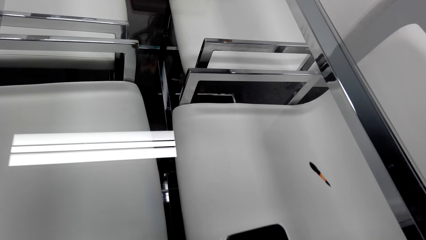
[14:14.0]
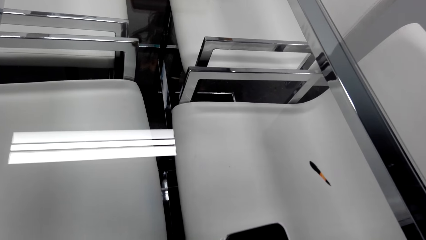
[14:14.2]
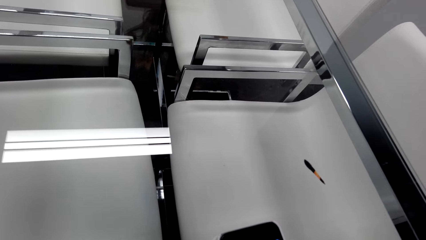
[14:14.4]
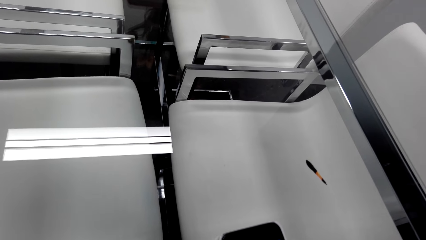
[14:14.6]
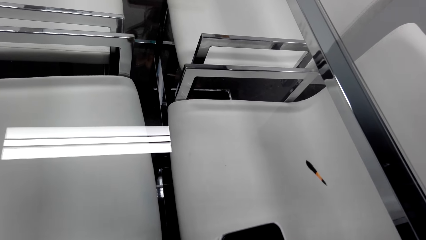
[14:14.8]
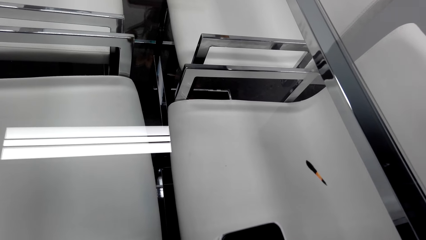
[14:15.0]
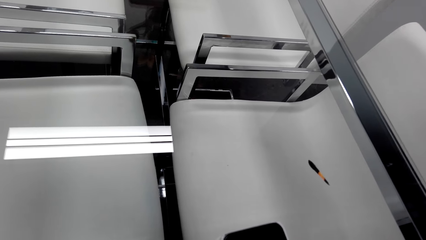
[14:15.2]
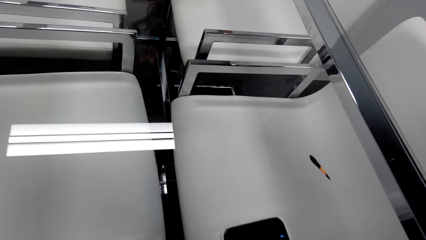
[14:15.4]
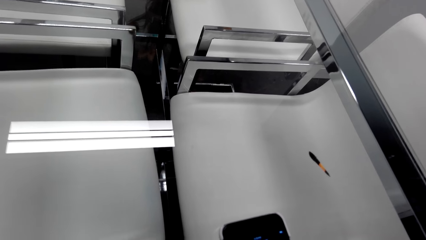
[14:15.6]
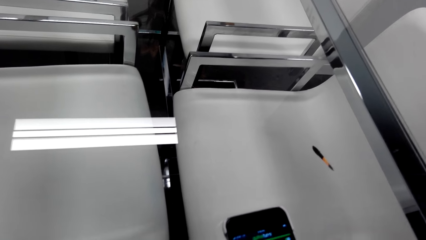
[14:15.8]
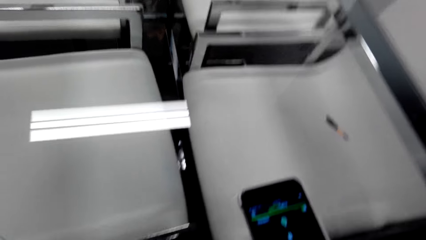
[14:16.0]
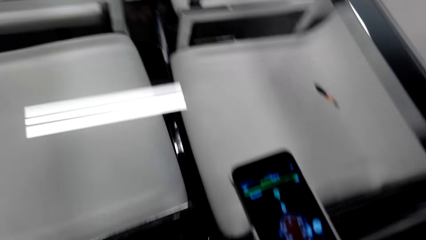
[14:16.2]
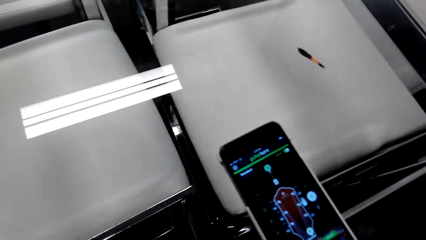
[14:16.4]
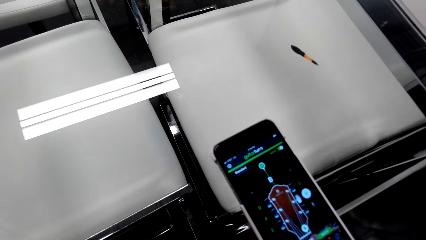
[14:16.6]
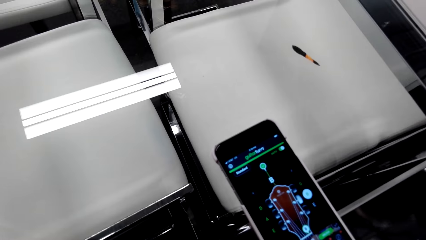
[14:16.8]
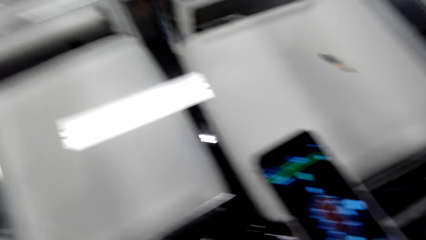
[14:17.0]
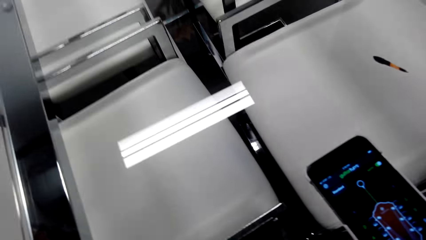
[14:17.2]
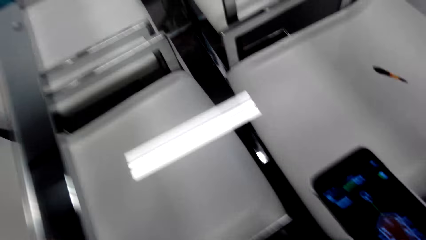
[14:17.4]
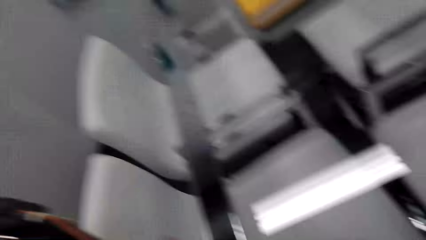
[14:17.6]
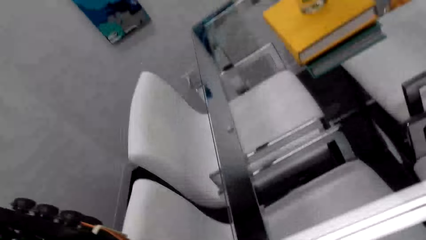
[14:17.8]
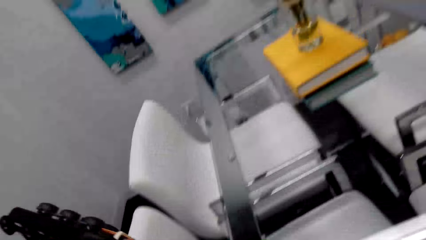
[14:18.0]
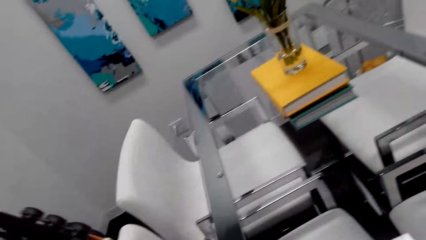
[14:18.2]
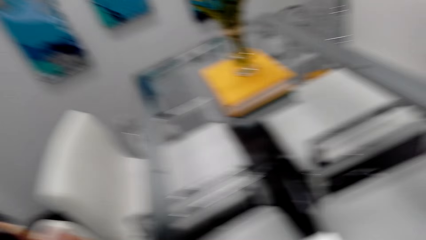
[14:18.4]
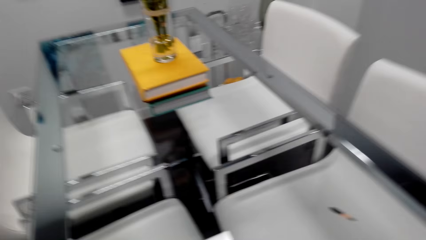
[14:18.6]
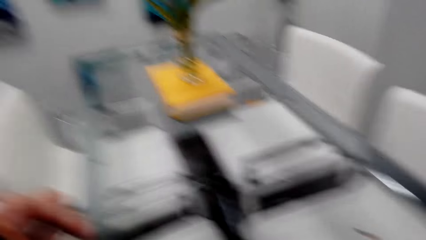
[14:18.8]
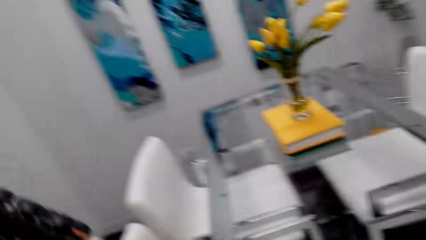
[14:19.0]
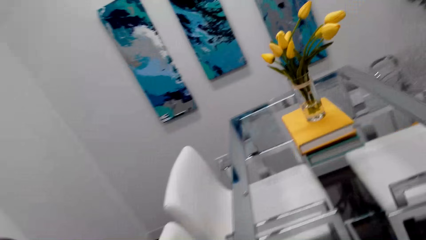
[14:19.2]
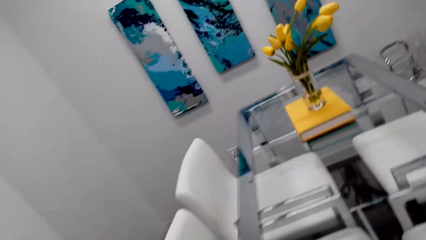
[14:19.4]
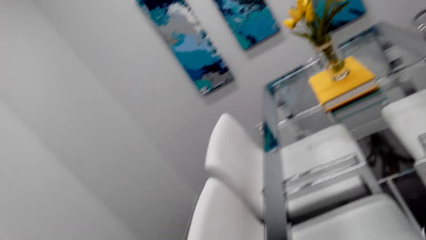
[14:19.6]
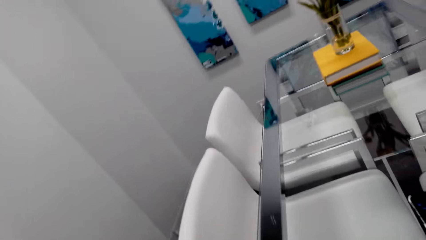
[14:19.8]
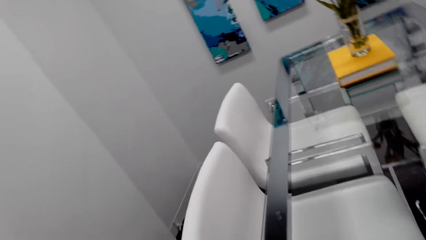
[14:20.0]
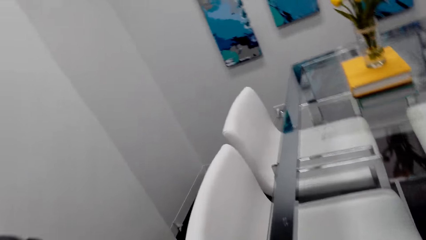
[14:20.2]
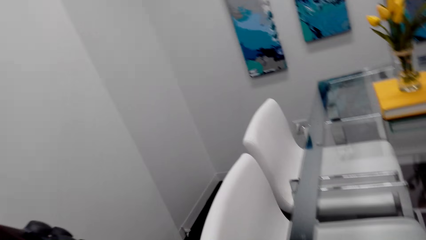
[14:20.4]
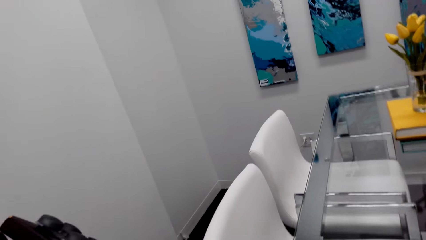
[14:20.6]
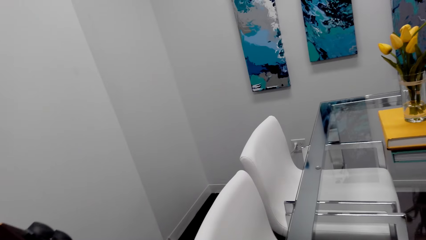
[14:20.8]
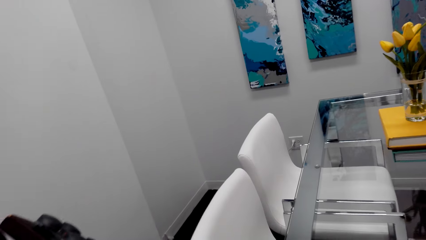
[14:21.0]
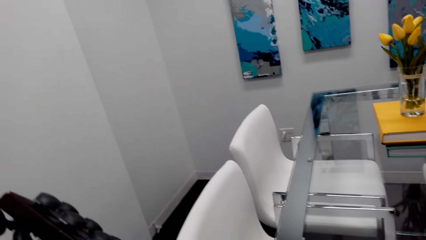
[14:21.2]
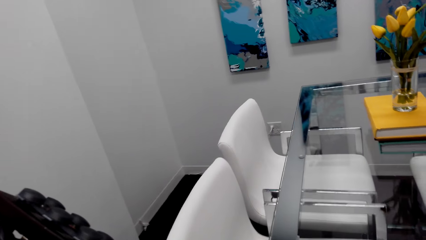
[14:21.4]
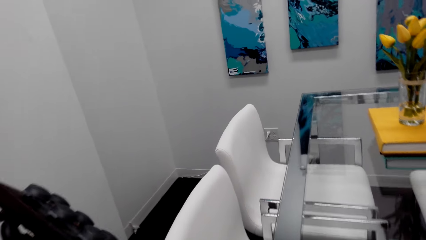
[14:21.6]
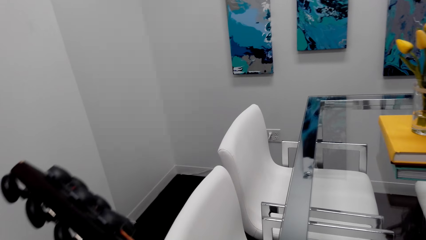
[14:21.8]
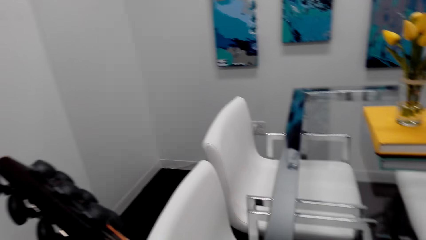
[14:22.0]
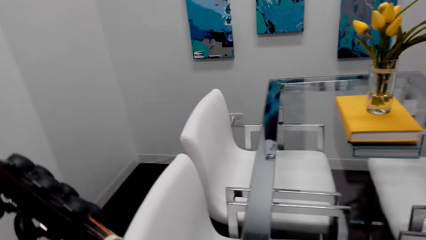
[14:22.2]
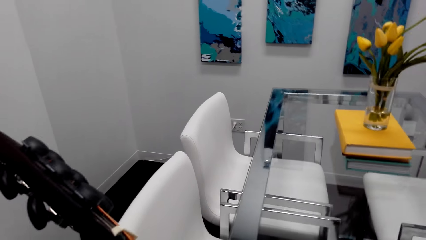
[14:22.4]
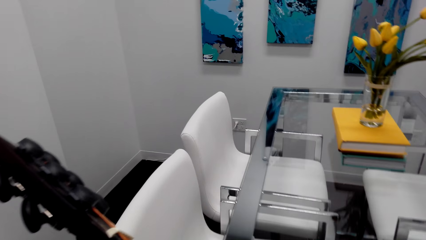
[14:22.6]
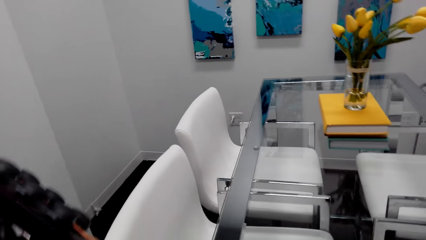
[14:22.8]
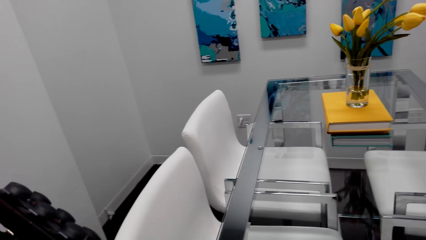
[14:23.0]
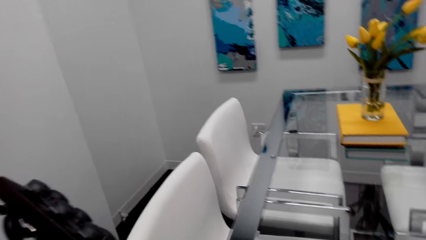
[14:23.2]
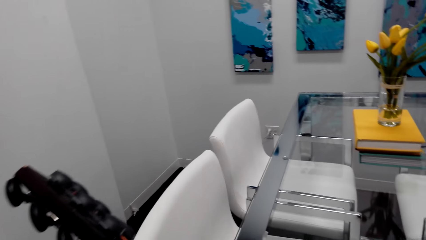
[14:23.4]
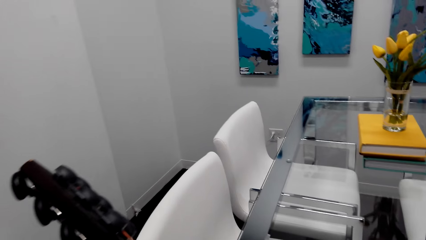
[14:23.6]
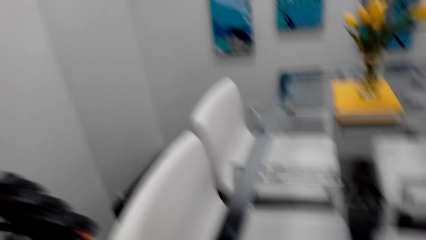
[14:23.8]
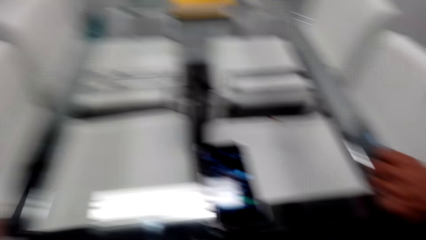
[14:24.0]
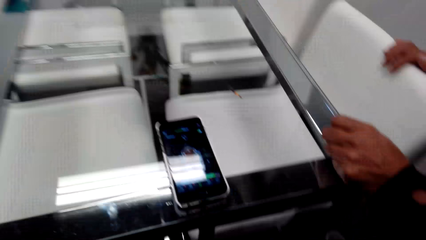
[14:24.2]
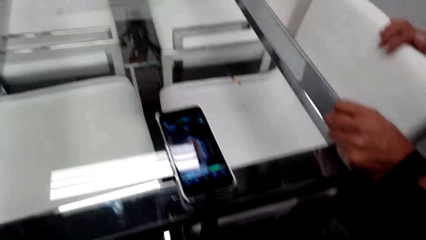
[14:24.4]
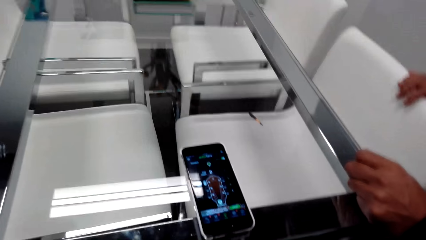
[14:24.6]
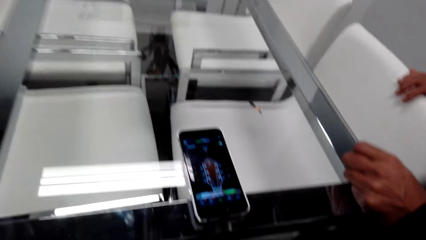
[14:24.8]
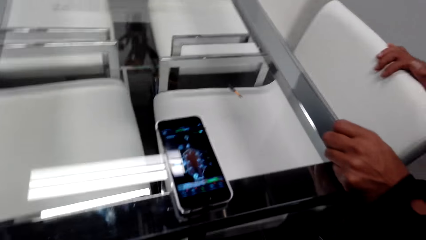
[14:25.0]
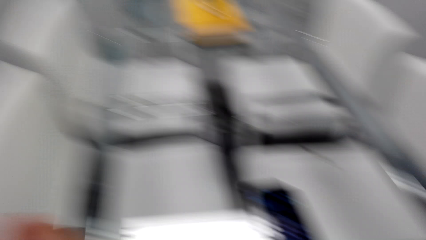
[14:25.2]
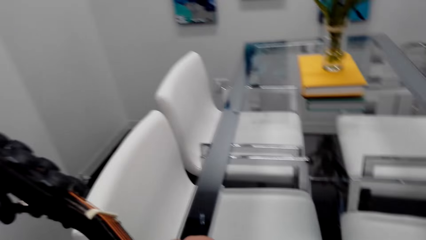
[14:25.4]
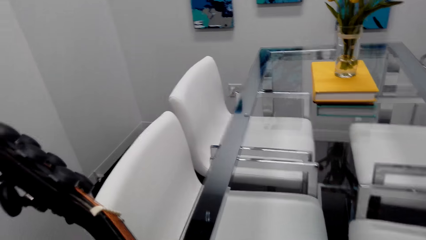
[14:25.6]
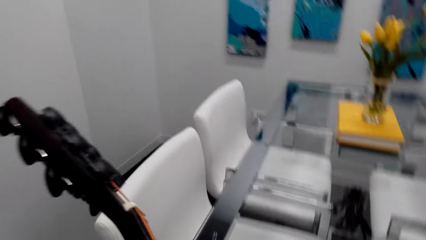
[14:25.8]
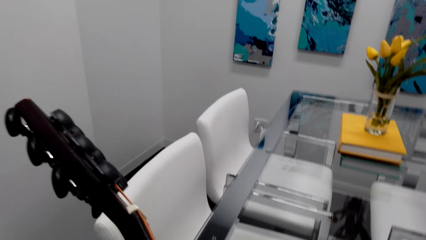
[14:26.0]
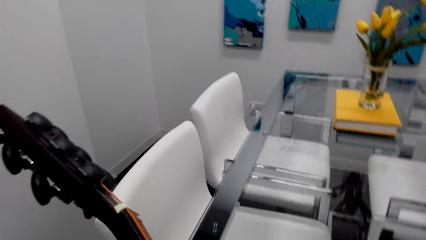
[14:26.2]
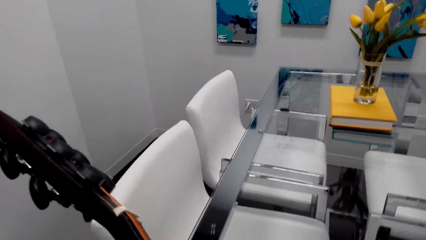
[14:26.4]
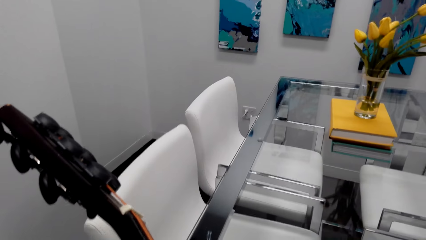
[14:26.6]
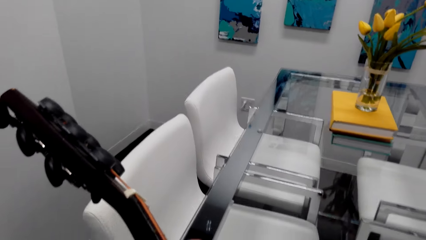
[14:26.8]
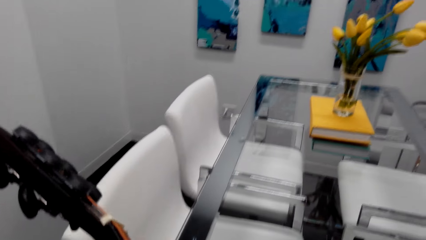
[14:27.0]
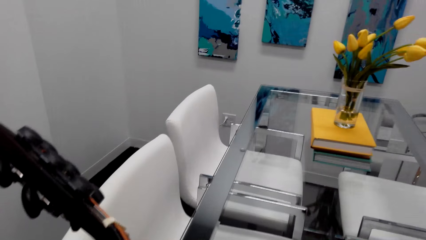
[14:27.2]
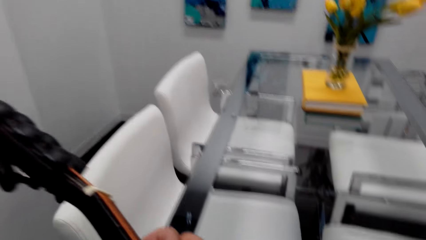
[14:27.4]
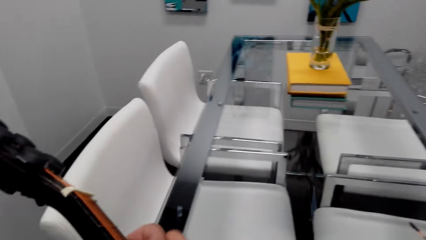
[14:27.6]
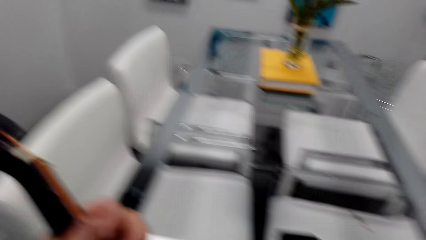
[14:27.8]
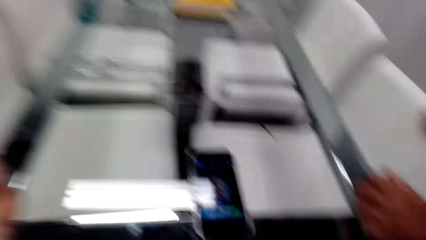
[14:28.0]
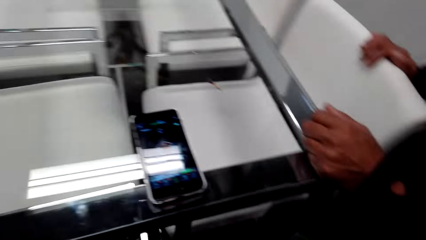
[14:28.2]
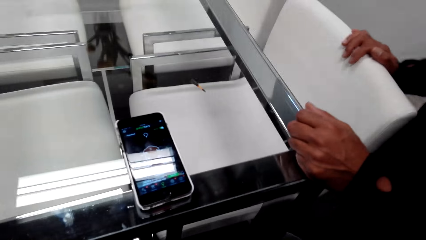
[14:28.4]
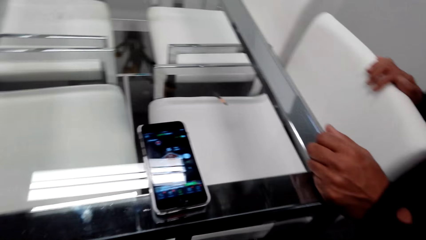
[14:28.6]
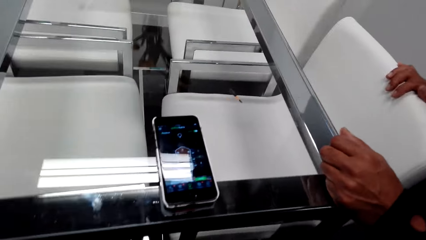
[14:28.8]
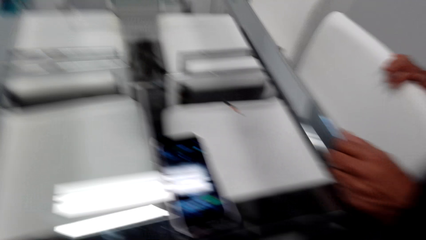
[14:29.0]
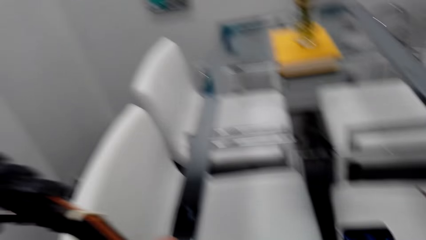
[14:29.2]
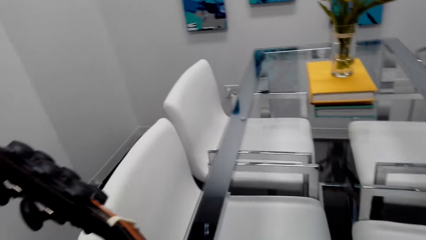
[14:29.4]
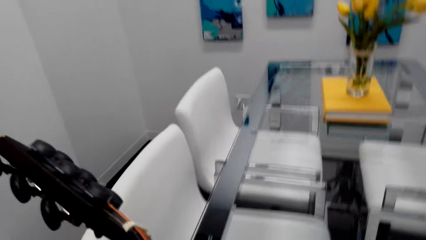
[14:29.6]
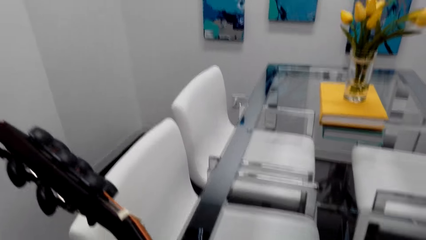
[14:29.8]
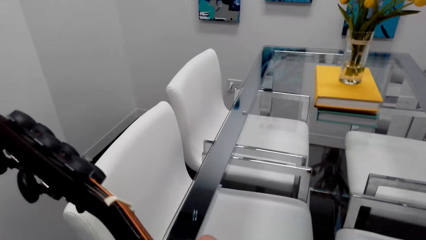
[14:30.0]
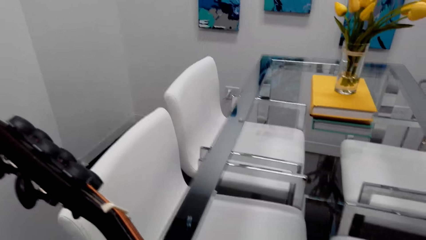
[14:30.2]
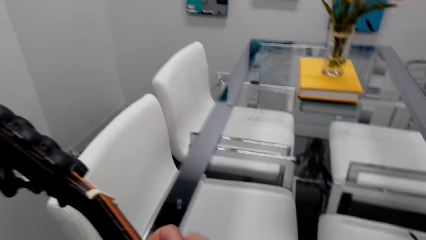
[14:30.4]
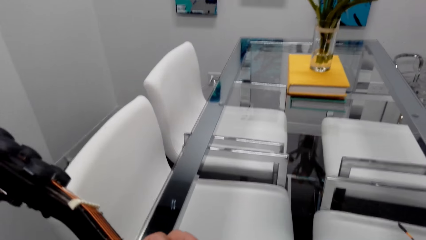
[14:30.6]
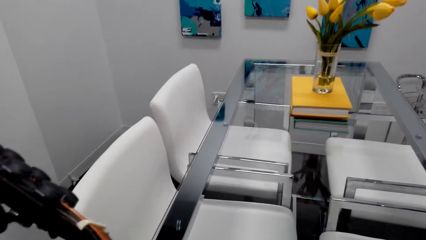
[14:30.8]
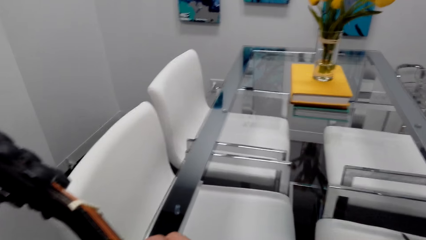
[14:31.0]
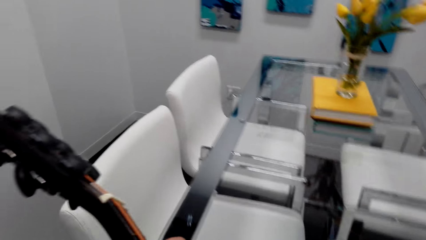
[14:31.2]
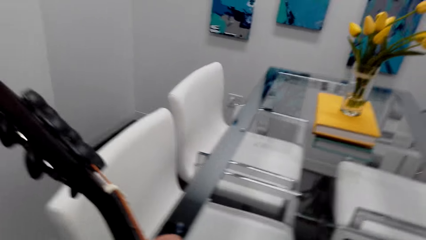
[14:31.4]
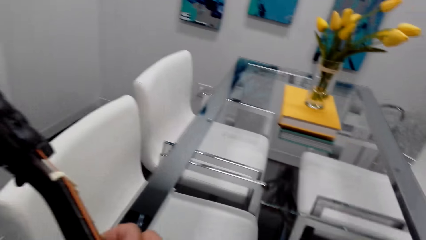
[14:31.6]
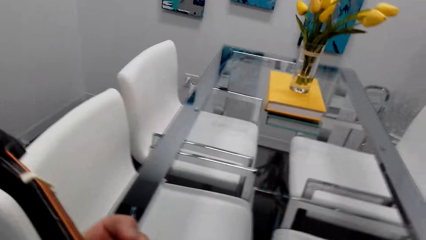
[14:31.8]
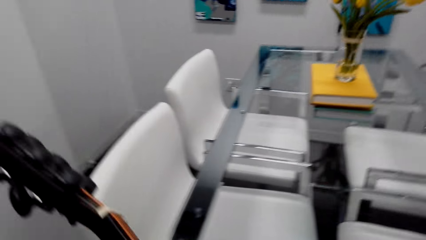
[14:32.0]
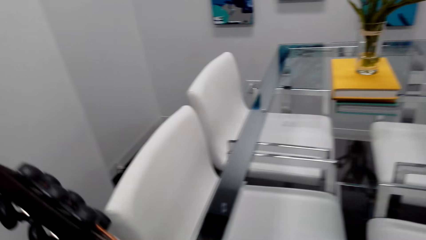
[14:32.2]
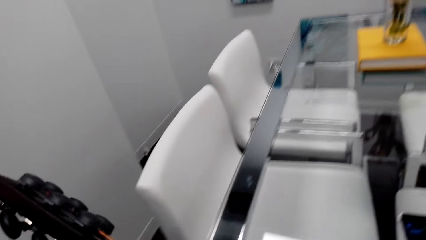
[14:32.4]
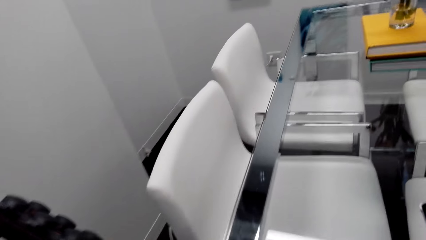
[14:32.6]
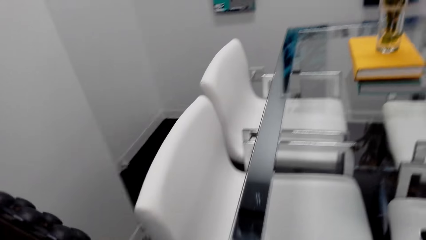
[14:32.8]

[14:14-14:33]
The camera wearer looks at the guitar. They look at the phone. They look at the guitar. They look at the phone. They look at the guitar.
